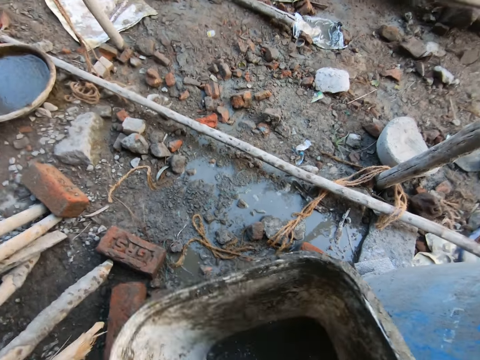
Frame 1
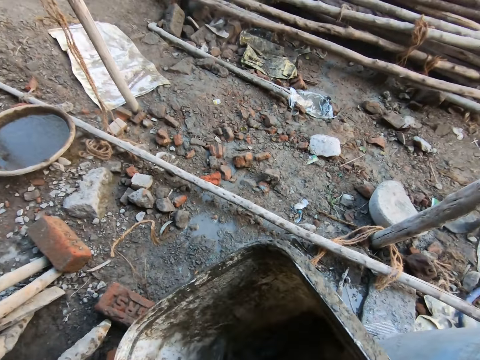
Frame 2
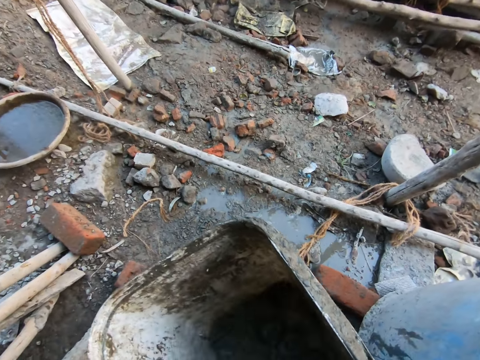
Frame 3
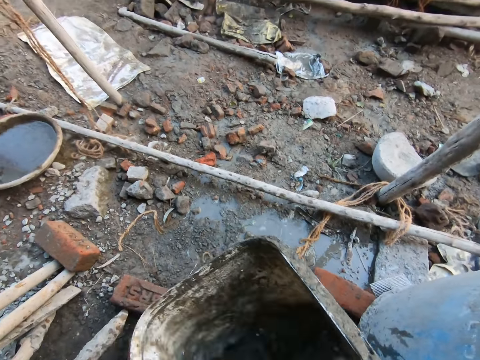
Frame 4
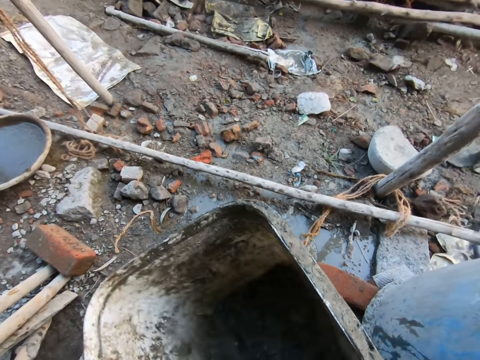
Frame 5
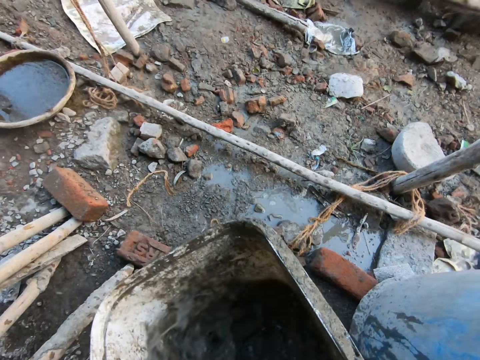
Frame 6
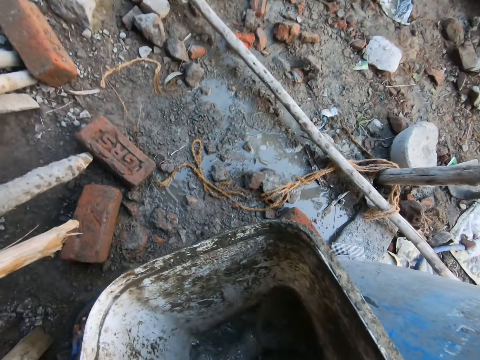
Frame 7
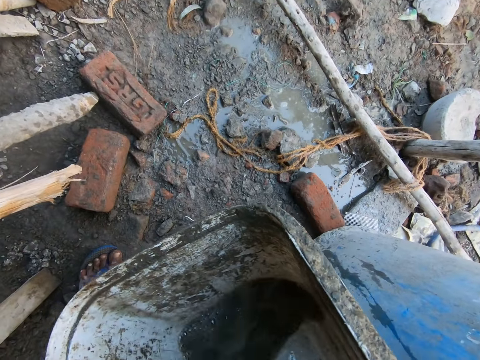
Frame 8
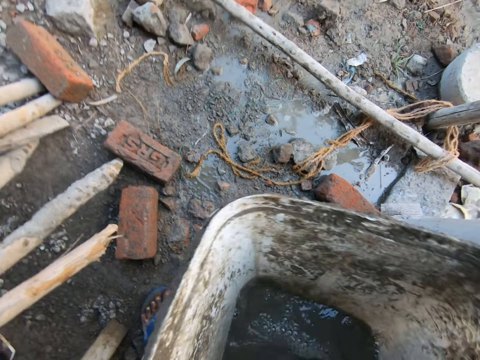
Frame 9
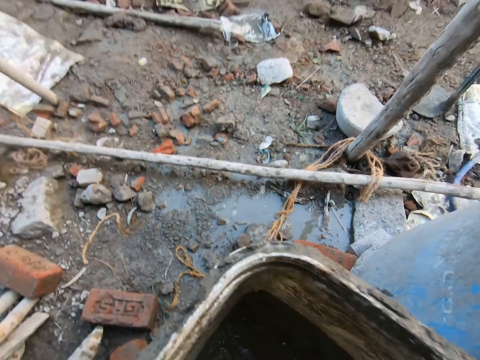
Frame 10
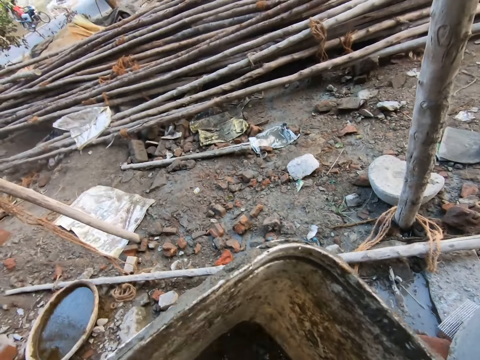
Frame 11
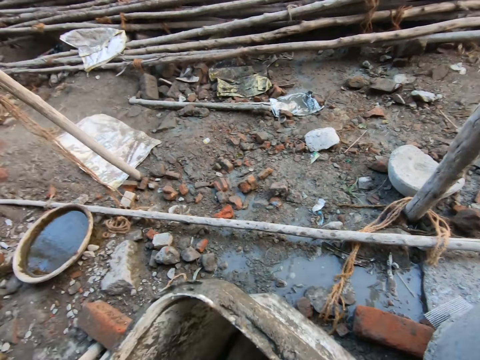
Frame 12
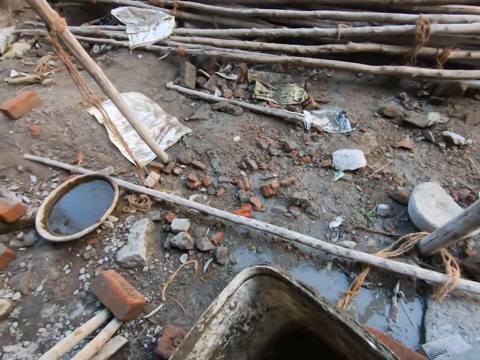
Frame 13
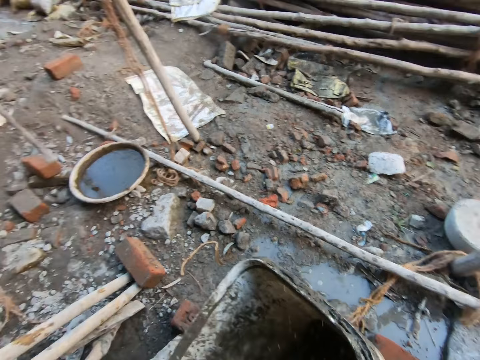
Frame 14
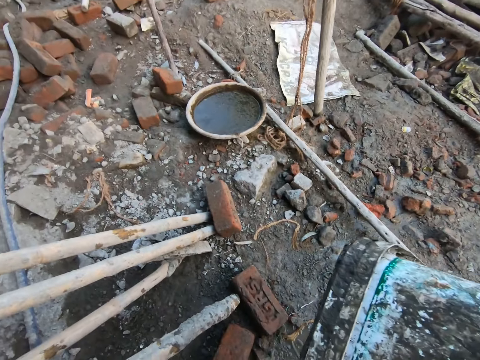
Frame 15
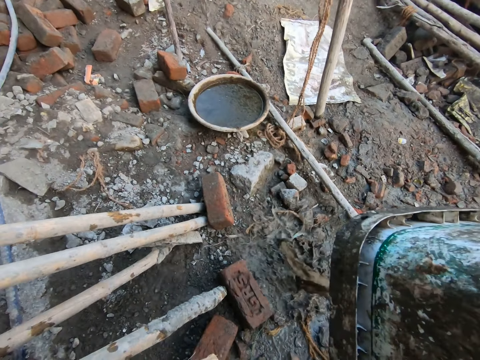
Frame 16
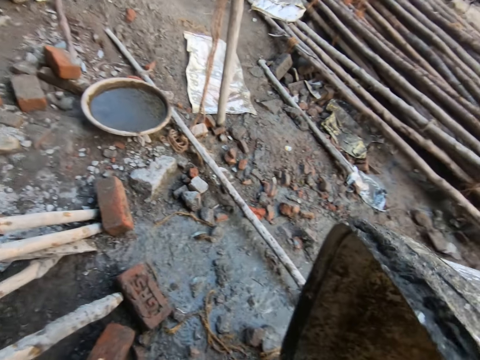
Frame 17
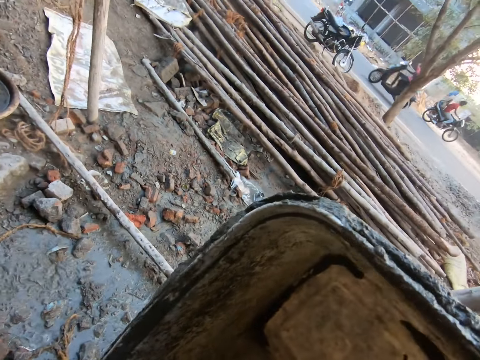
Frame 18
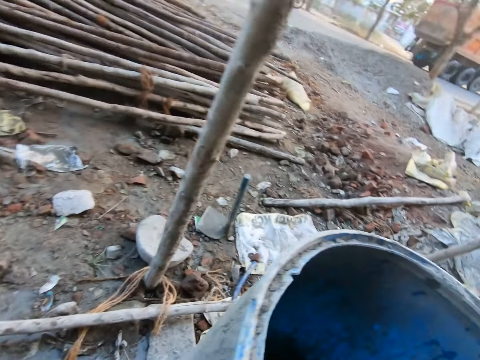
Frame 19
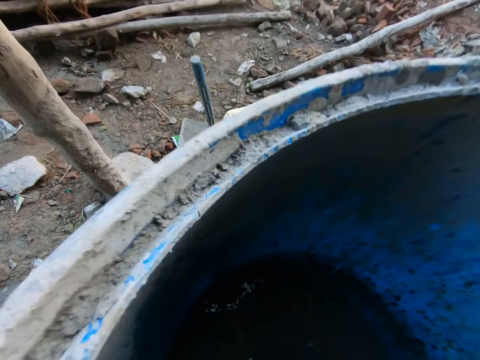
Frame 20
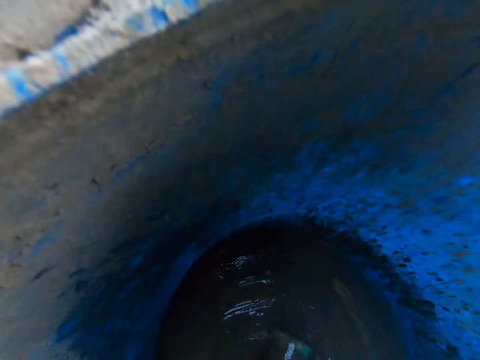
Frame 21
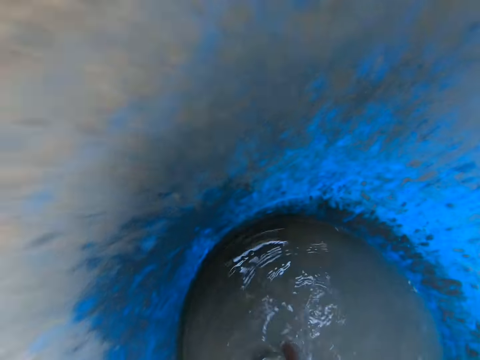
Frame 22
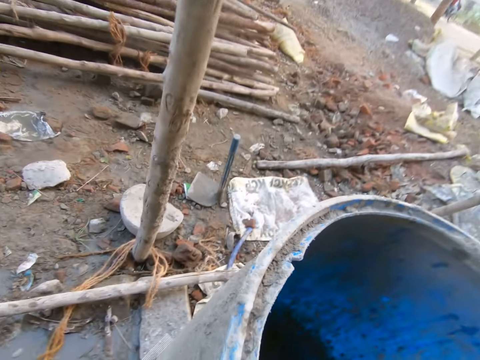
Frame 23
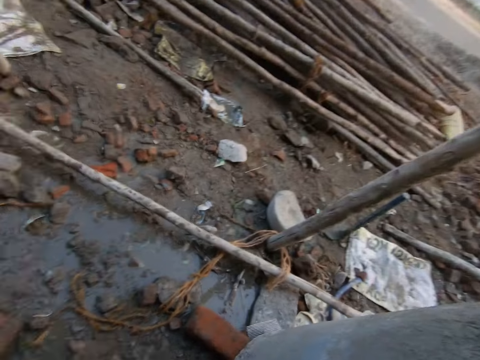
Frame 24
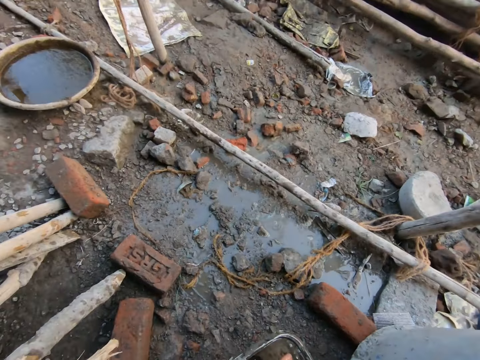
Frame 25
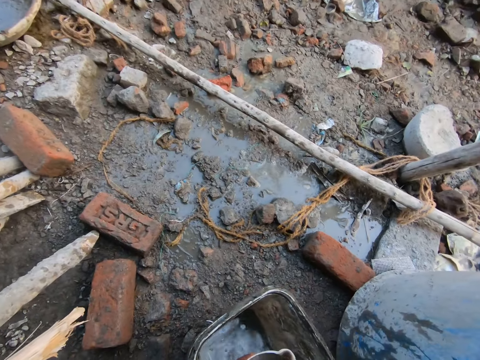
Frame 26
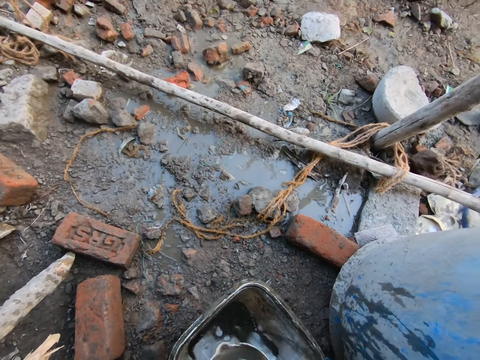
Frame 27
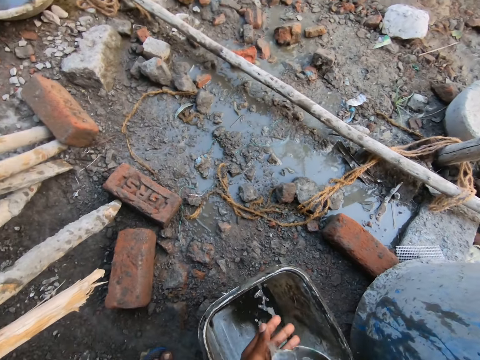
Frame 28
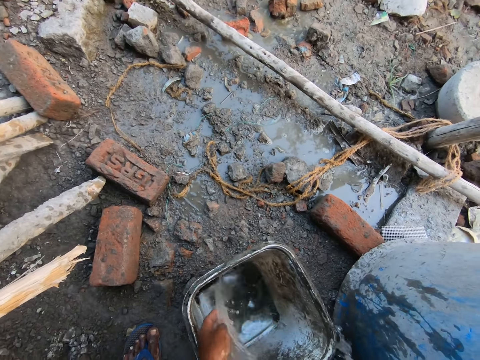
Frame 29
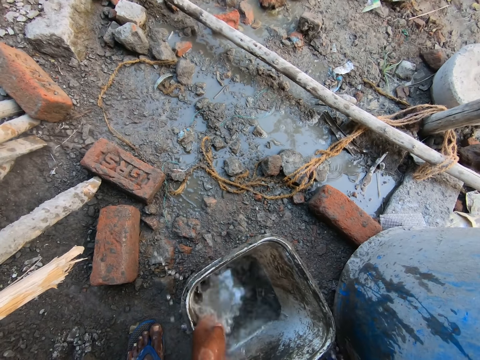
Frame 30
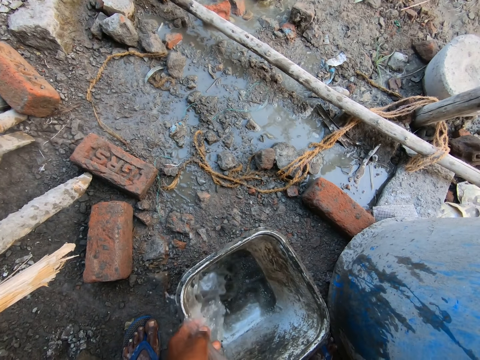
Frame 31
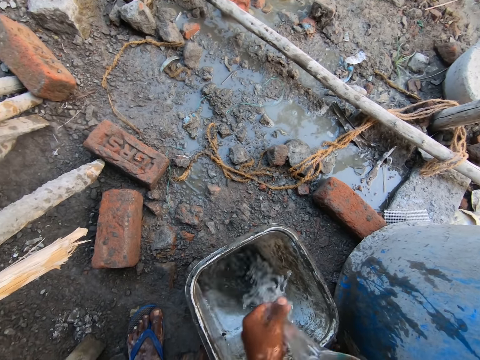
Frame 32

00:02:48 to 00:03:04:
The camera wearer rinses the bucket in both hands with water. He shakes the water on the bucket. He pours water from the bucket on the ground with his left hand. He scoops water from the drum of water on the ground with the jug in his right hand. He adjusts the jug in his right hand with his left hand. He pours water from the jug on his left hand with his right hand. He pours water from the jug in the bucket on the ground with his right hand.

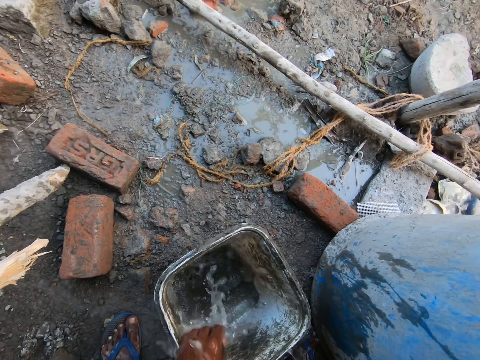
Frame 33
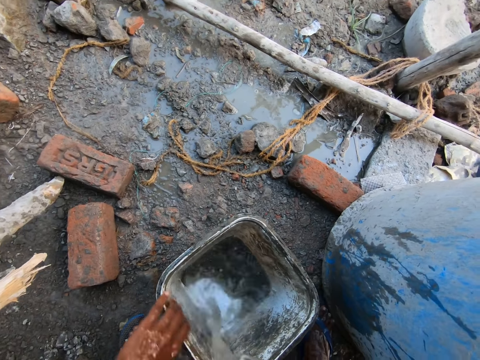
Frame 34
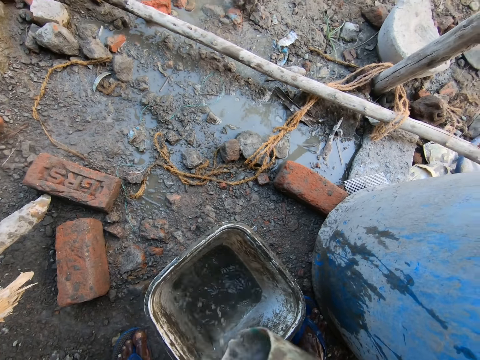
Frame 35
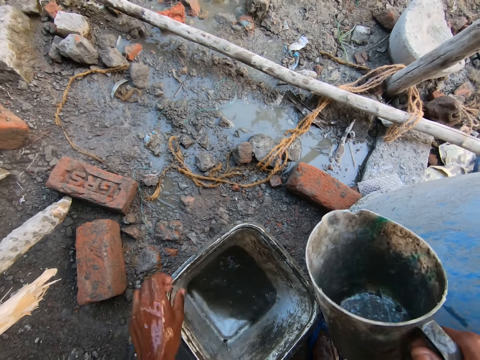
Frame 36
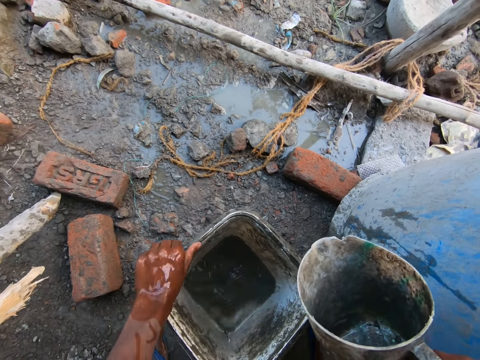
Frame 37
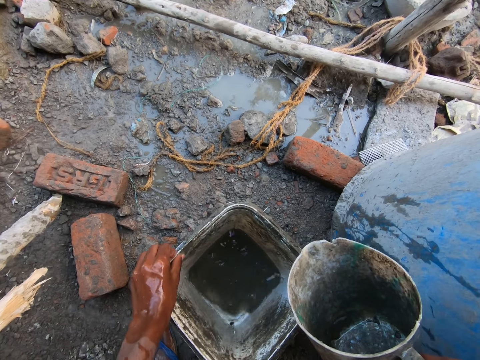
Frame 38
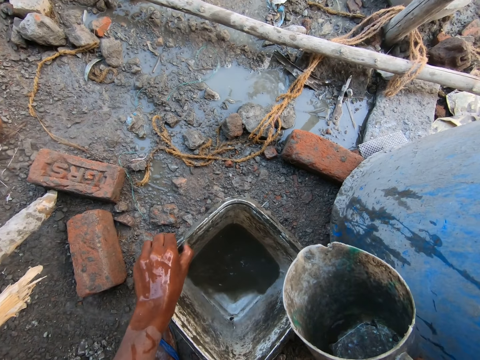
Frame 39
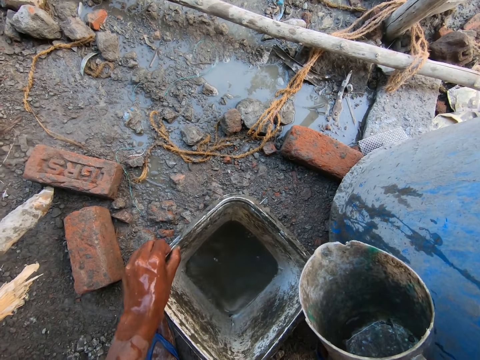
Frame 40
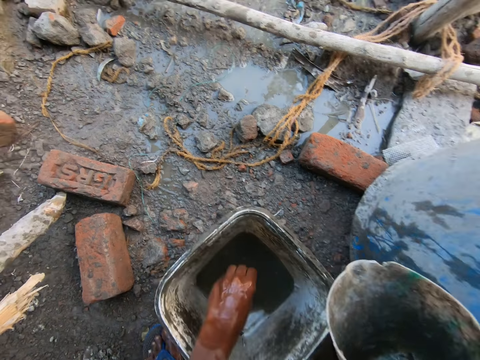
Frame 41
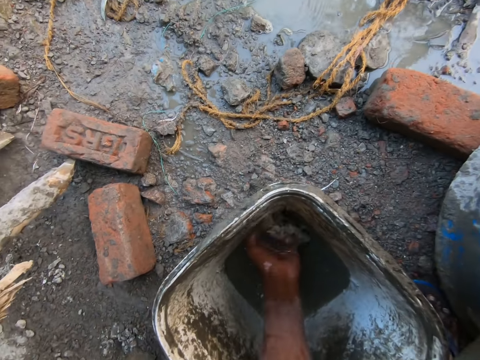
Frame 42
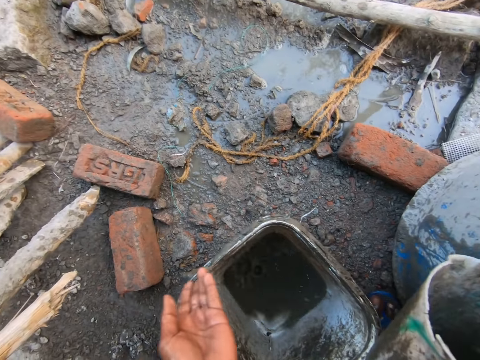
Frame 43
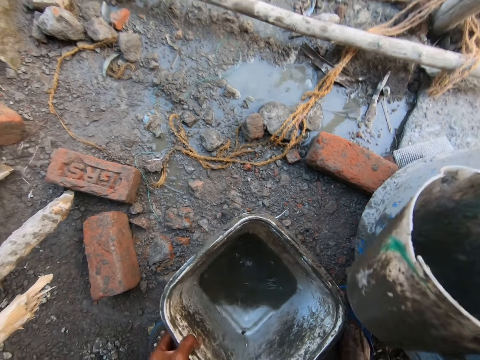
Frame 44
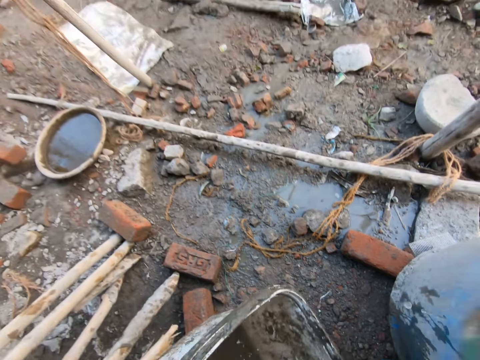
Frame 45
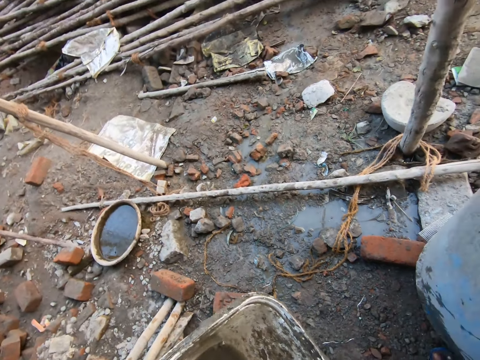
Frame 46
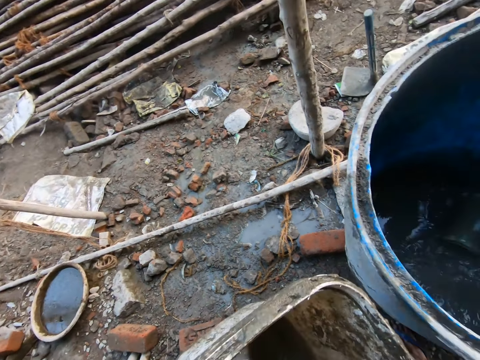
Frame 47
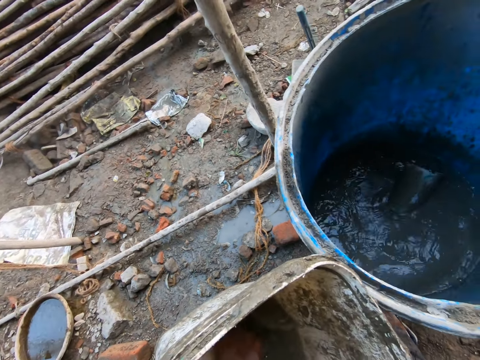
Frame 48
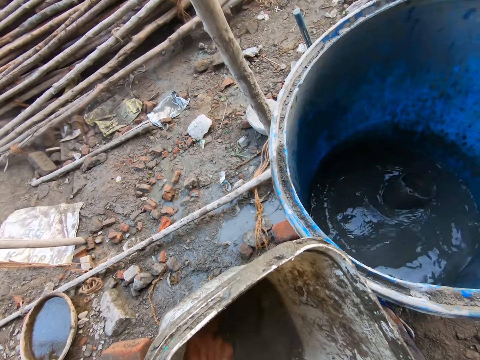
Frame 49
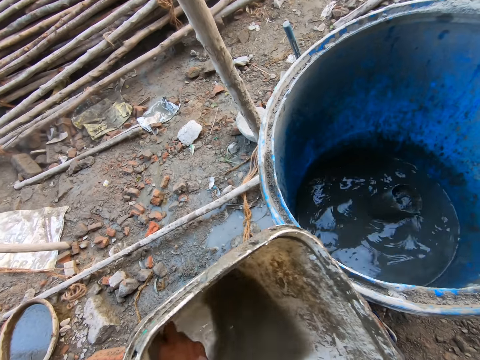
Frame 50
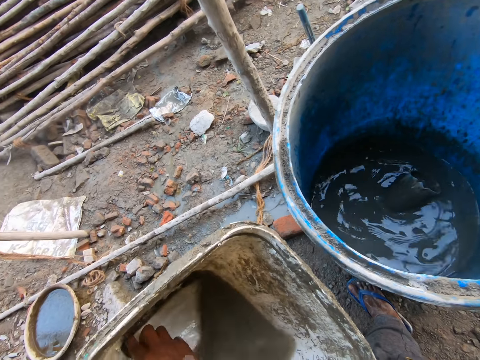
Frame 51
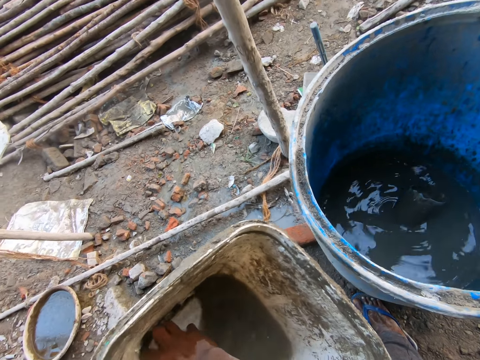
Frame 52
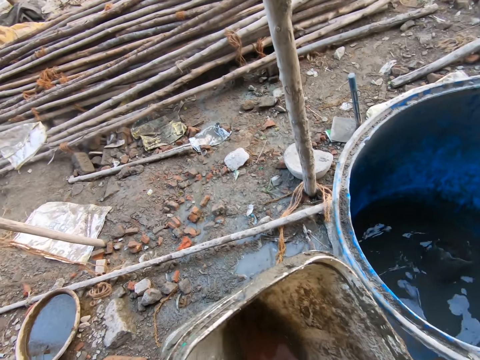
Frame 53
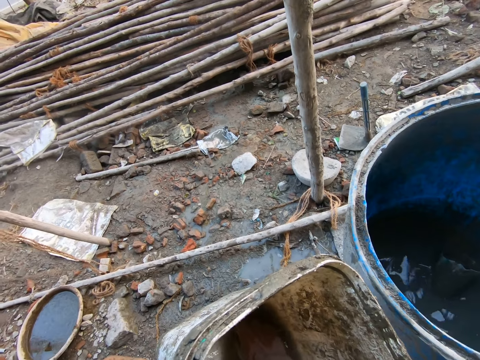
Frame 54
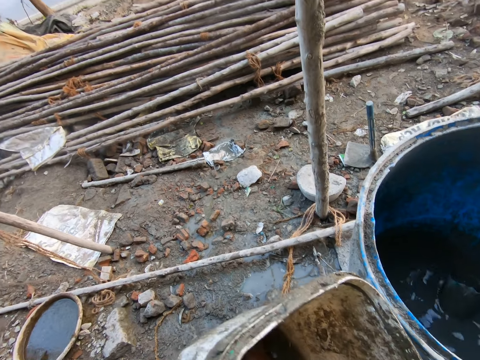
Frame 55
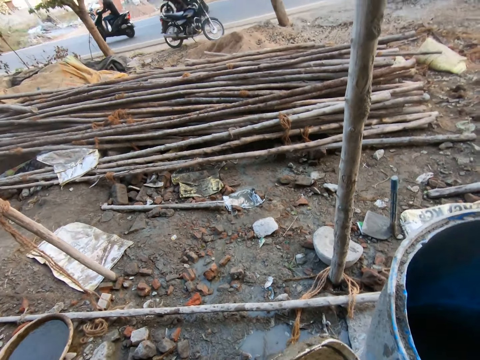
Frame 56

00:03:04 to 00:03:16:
The camera wearer rinses the bucket on the ground with his left hand. He removes the cement from the bucket. He scoops water from the bucket with his left hand. He cleans the bucket with the water. He pours water on the bucket with his left hand. He picks up the bucket from the ground with his left hand. He holds the bucket with his right hand. He drops the plastic jug inside the water drum. He rinses the bucket in his right hand with his left hand.
